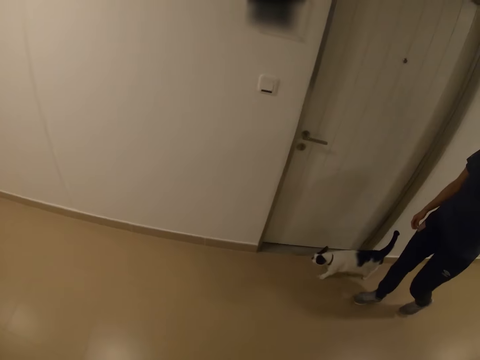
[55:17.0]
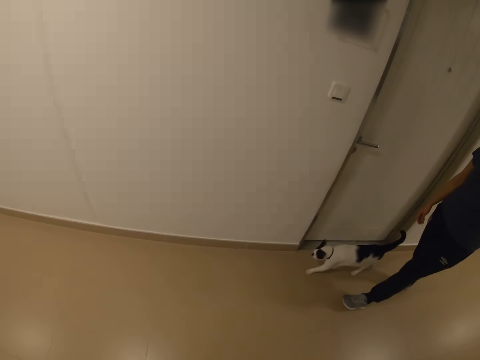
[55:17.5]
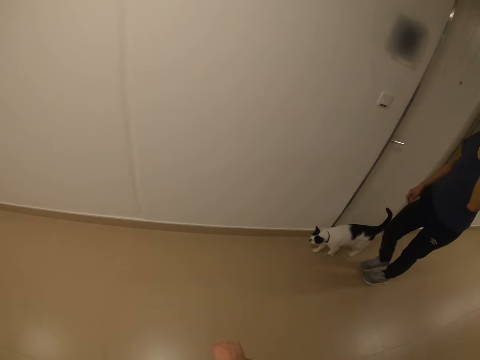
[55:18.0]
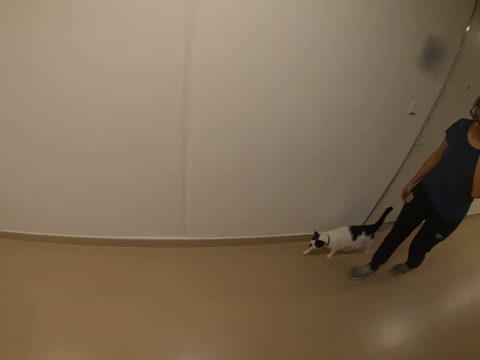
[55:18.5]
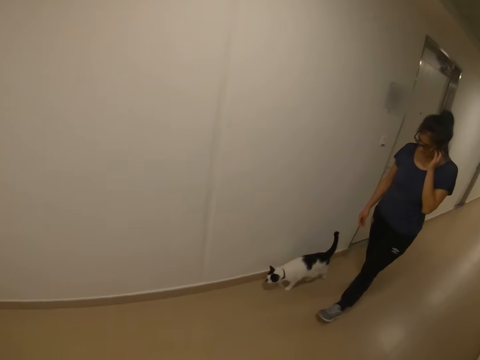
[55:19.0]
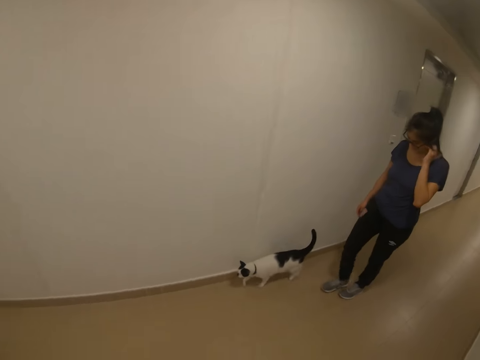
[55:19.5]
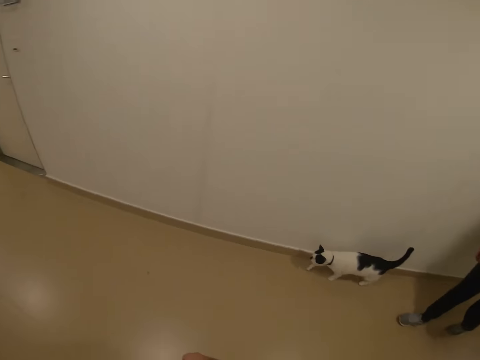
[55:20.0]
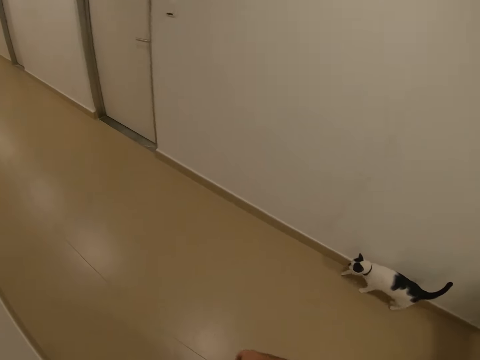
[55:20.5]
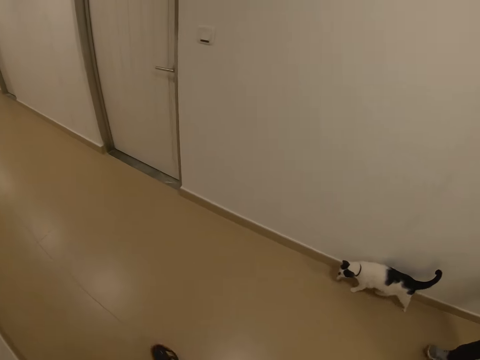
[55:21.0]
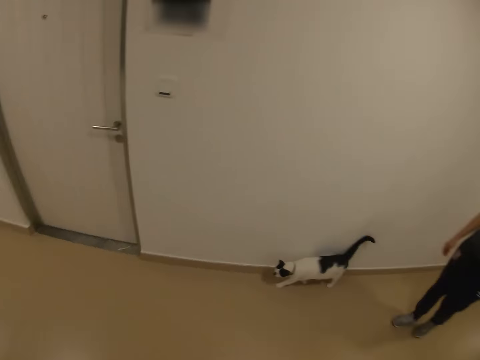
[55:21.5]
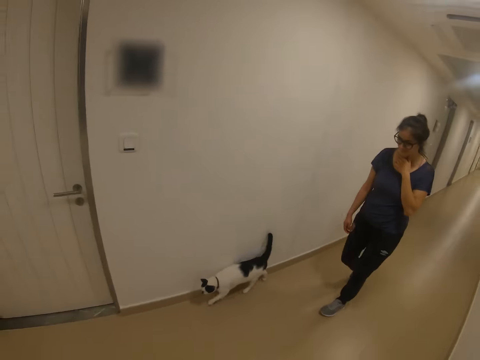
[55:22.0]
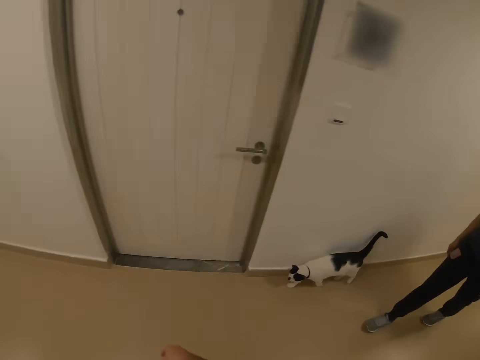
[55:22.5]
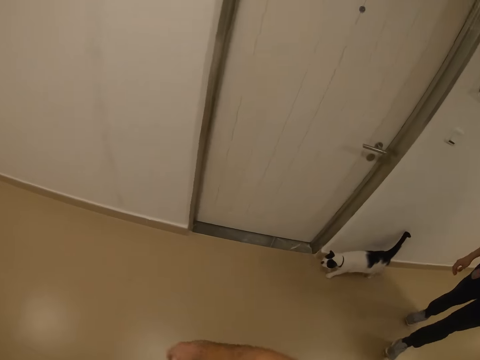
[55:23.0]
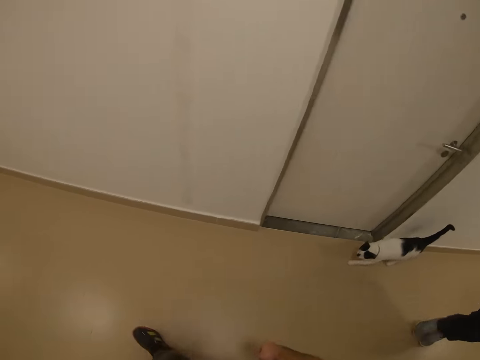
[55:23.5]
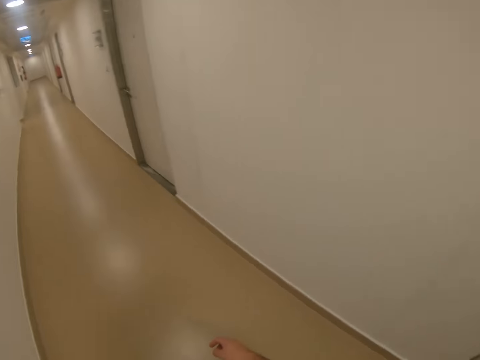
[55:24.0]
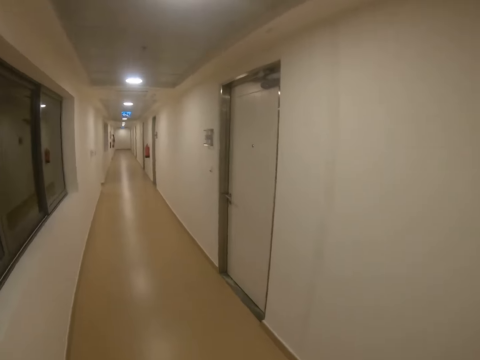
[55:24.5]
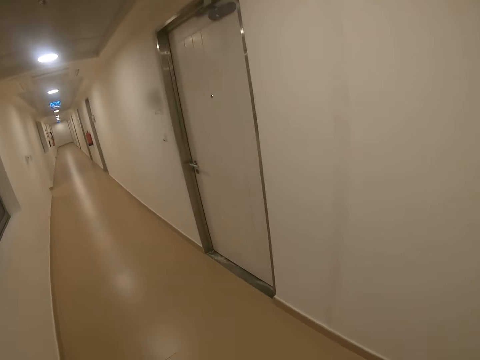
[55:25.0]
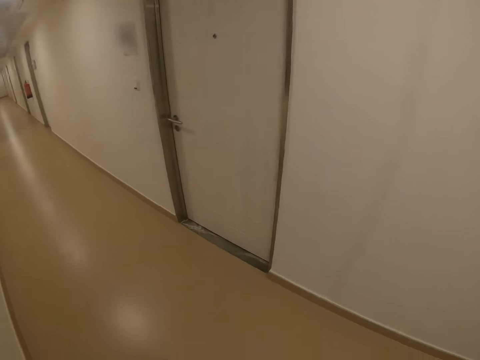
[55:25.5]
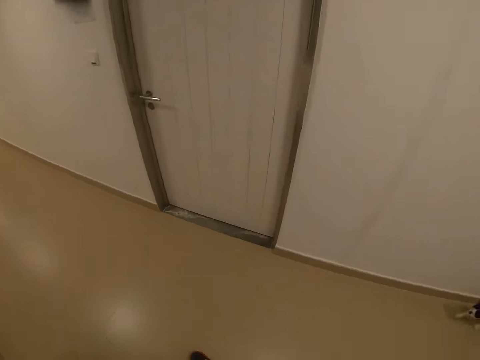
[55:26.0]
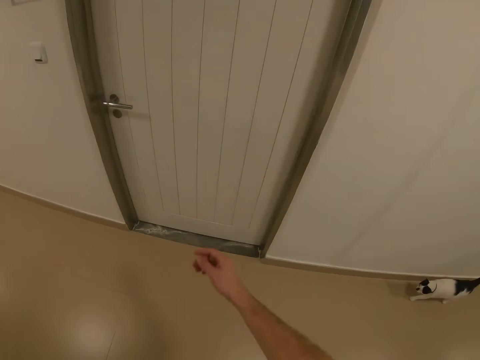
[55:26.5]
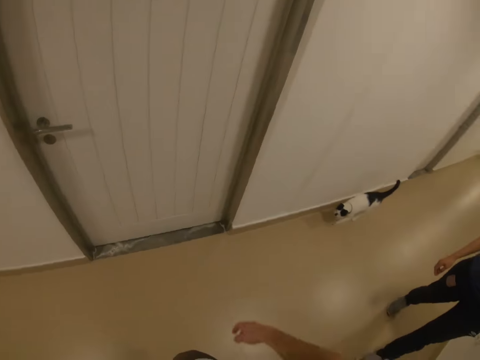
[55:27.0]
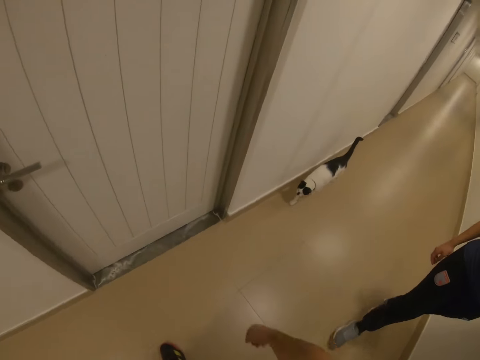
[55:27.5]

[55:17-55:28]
The camera wearer turns around. The lady walks in the hallway. The camera wearer turns around. They walk in the hallway. The lady walks in the hallway. The camera wearer walks in the hallway and turns around. They move their hand around and turn around.

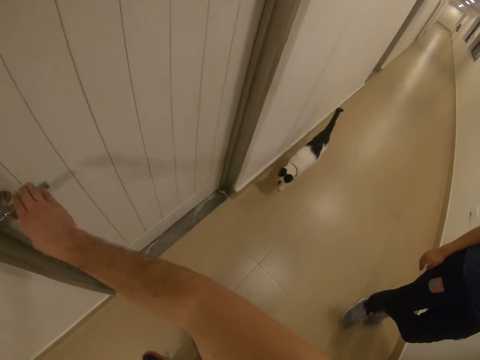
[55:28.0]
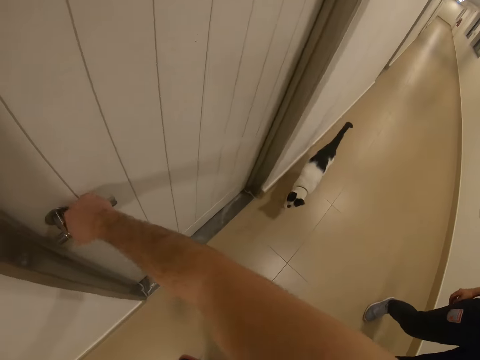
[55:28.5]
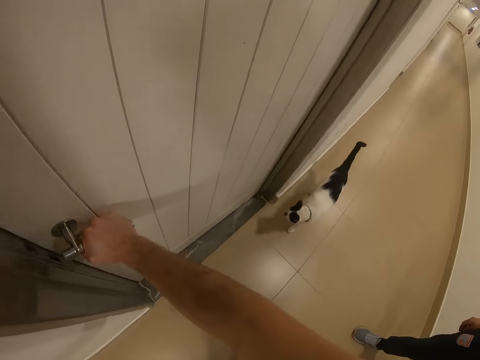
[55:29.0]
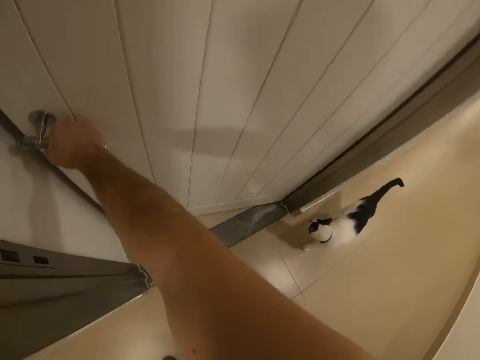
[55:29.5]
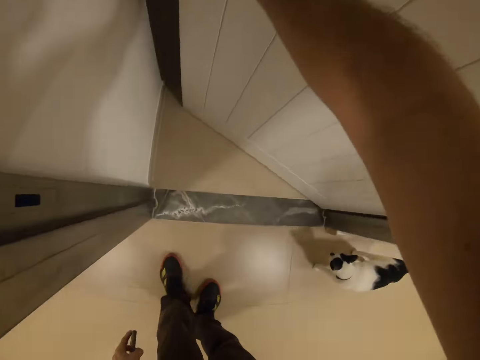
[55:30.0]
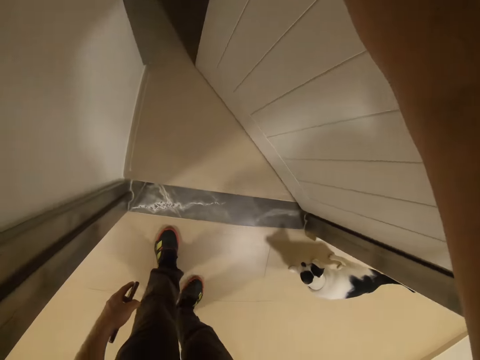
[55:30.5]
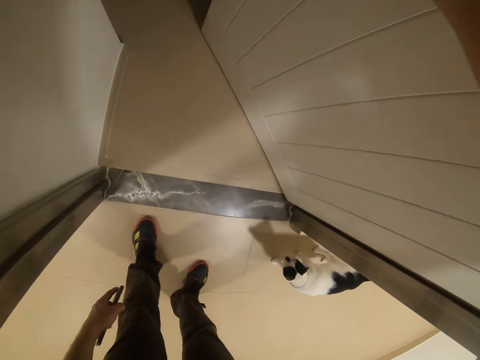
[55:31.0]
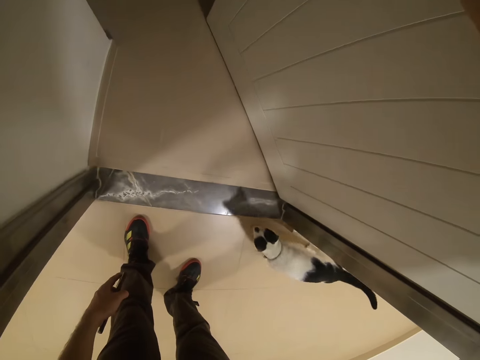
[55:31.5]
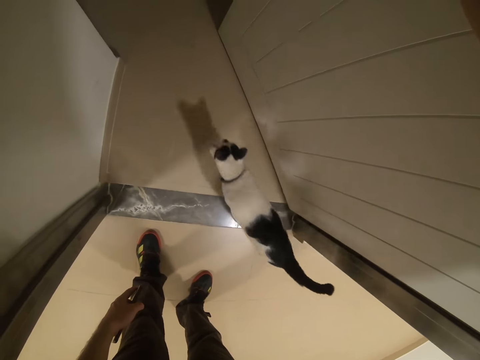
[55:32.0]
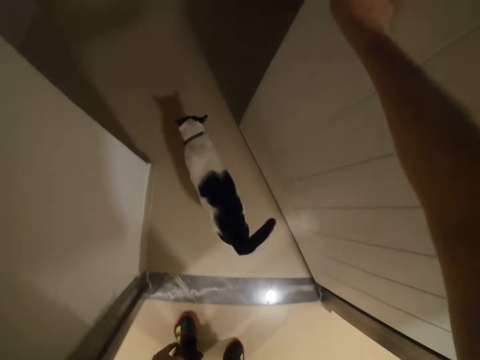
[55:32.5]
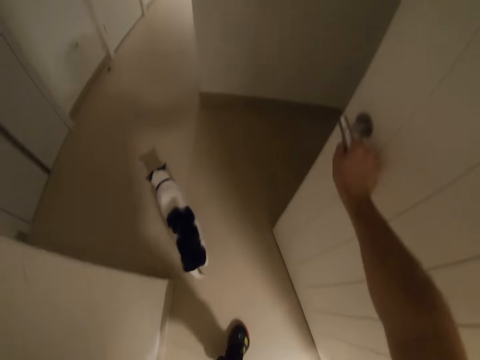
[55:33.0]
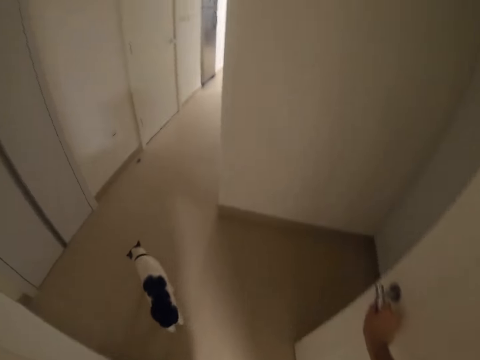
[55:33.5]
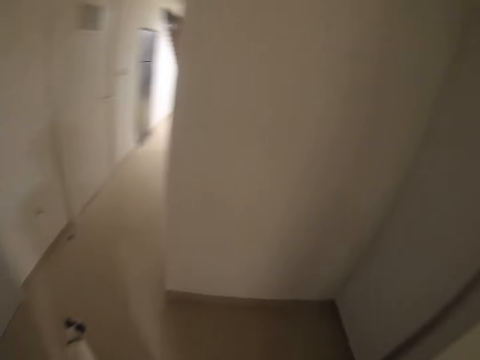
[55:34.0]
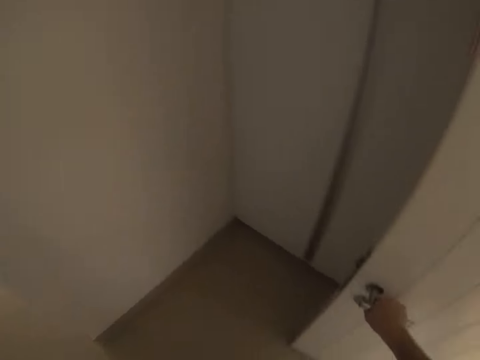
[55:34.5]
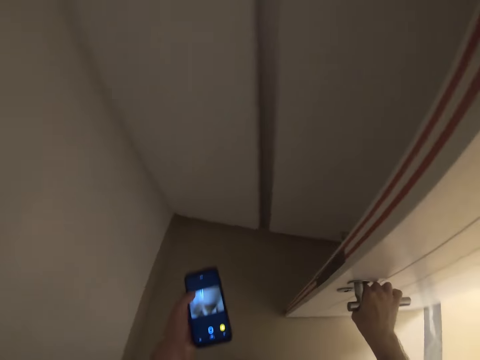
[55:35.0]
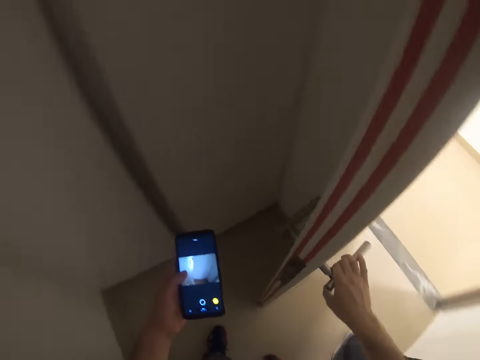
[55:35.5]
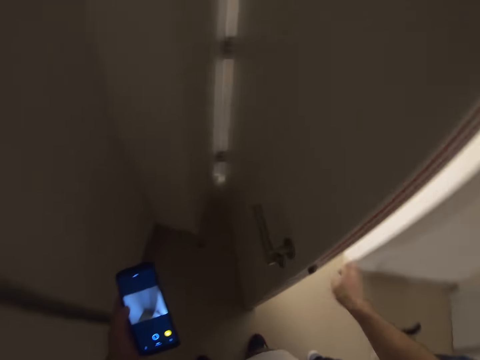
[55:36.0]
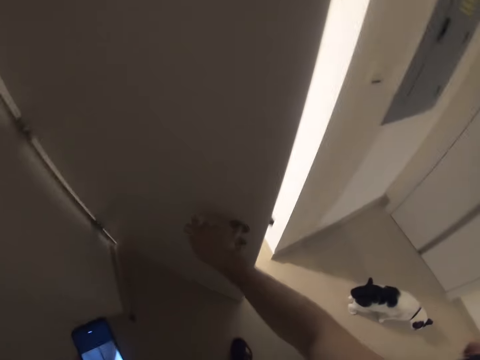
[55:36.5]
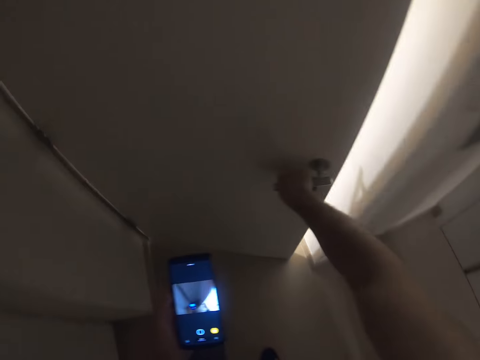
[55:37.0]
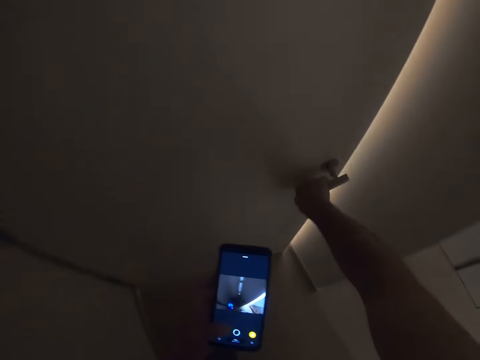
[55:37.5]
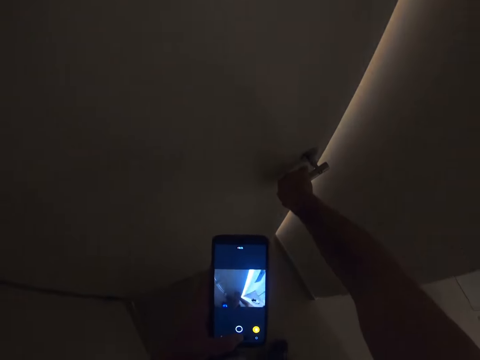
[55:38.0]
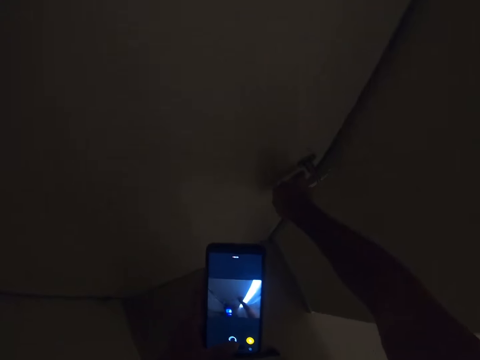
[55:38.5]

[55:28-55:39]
The camera wearer holds a door lock. They open a door. They walk in the room, turn around and hold a phone. They close the door and use the phone.
